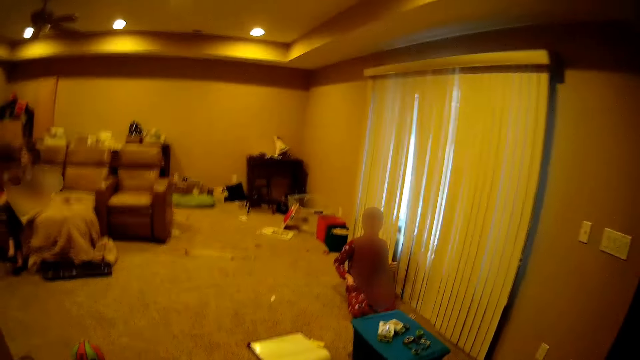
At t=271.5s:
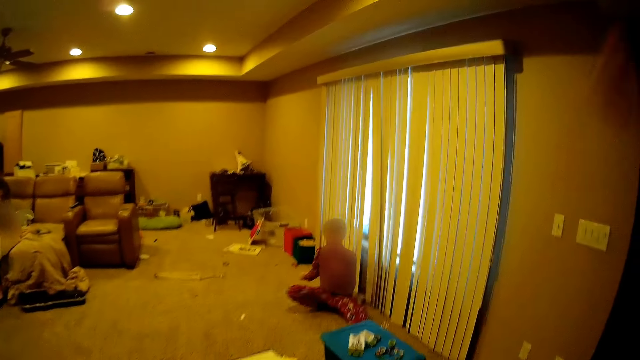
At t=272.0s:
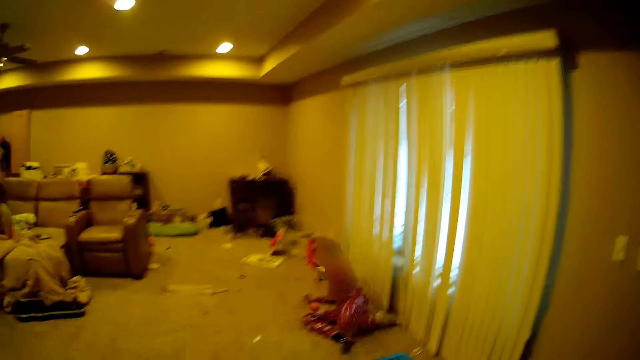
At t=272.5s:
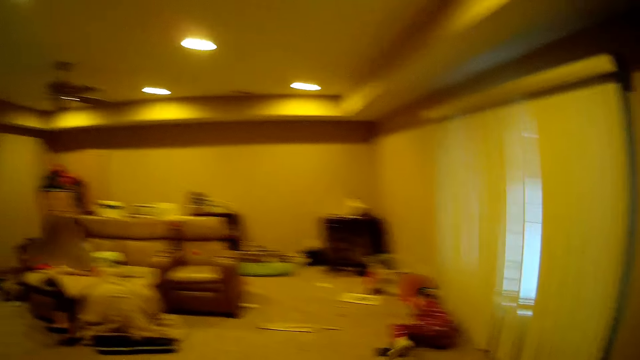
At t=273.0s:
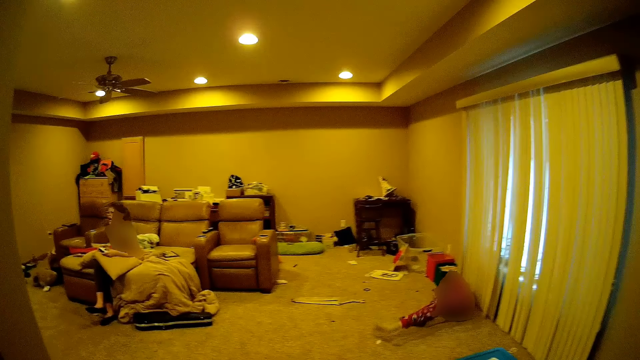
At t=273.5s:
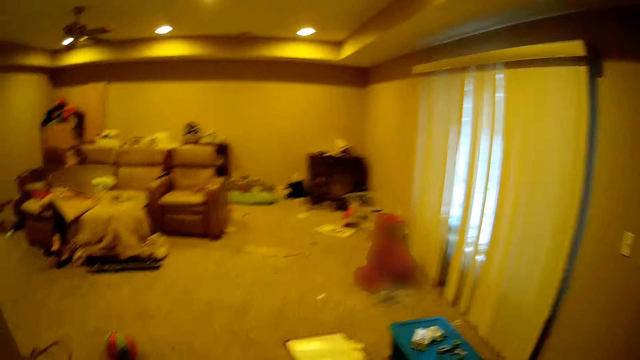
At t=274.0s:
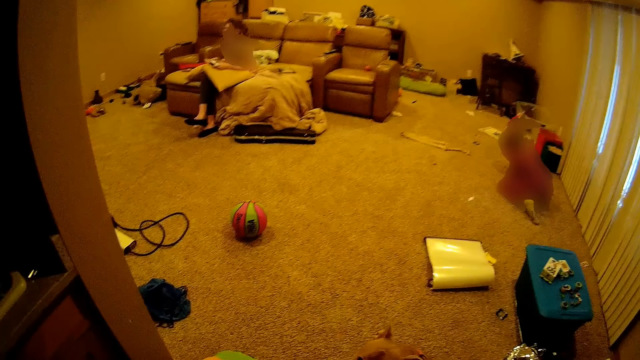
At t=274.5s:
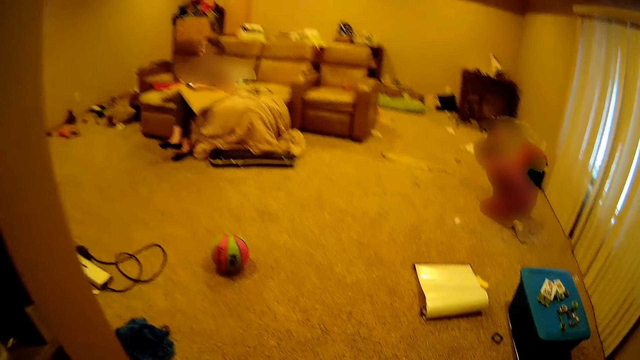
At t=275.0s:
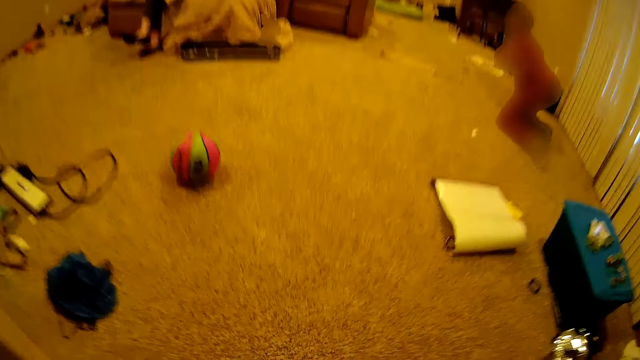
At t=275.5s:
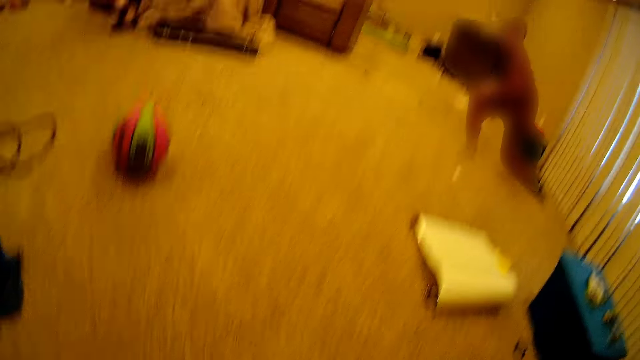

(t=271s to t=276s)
The camera wearer throws the ball to a person.

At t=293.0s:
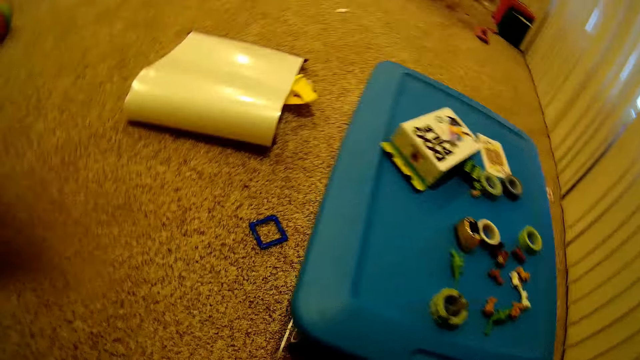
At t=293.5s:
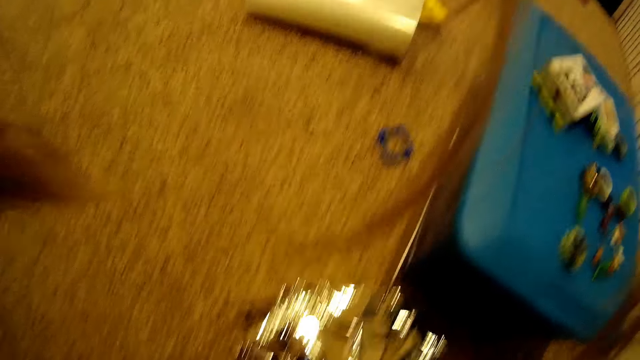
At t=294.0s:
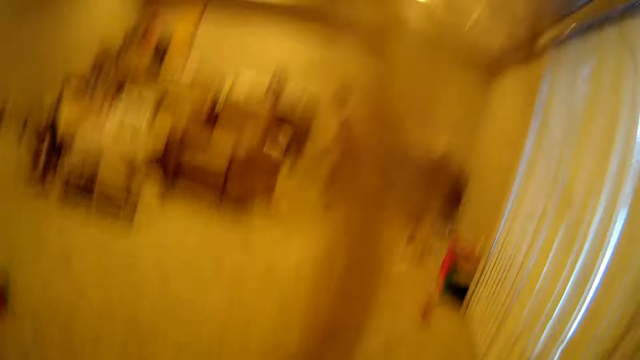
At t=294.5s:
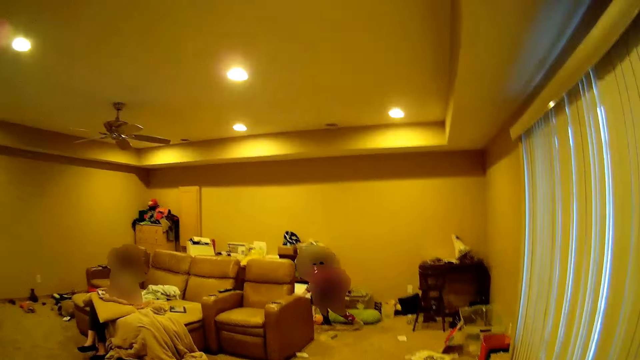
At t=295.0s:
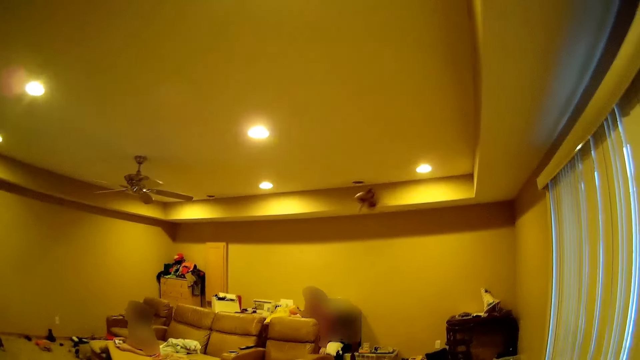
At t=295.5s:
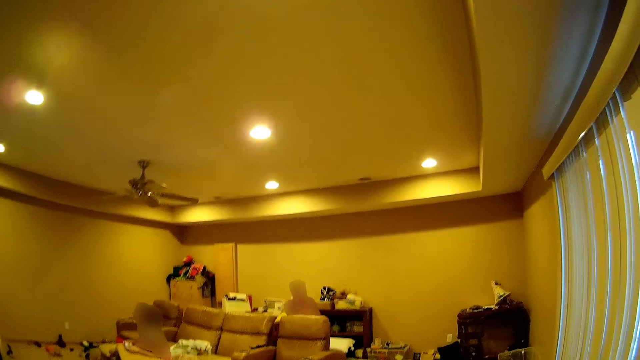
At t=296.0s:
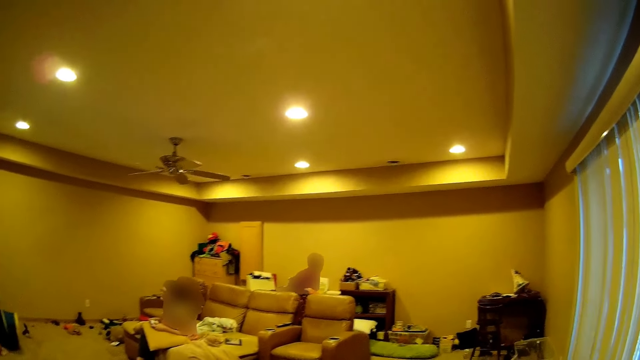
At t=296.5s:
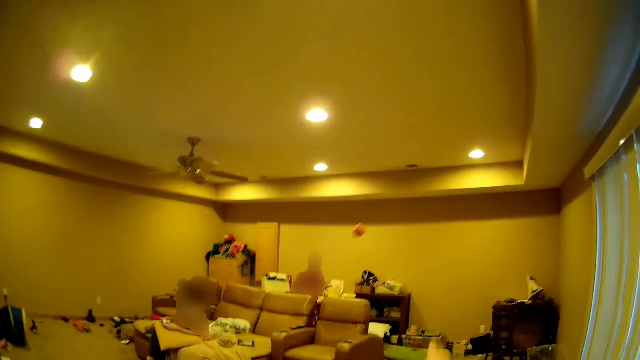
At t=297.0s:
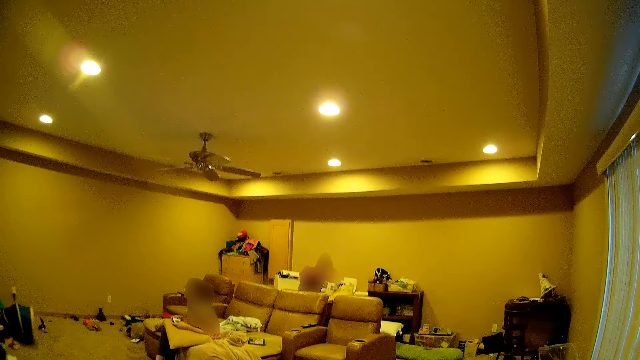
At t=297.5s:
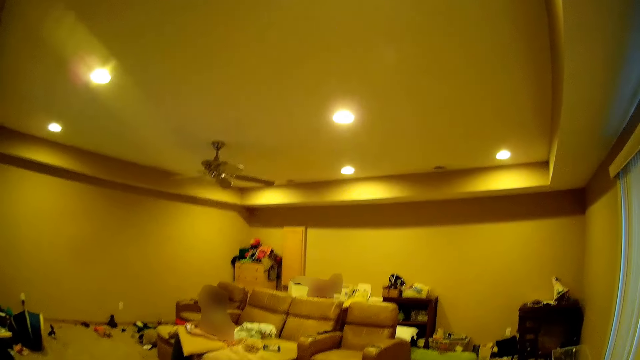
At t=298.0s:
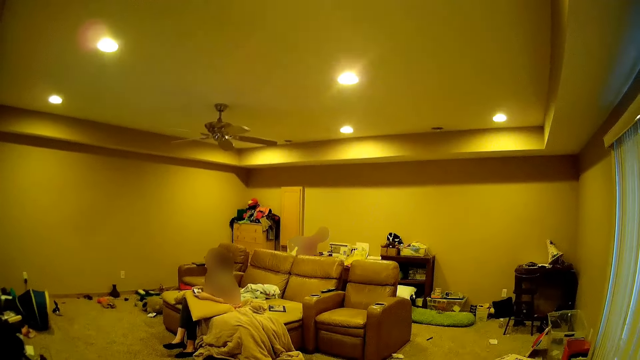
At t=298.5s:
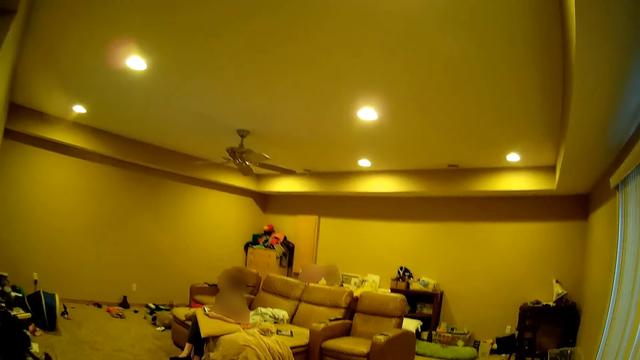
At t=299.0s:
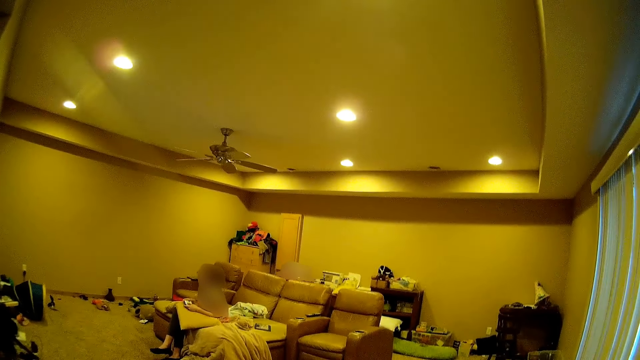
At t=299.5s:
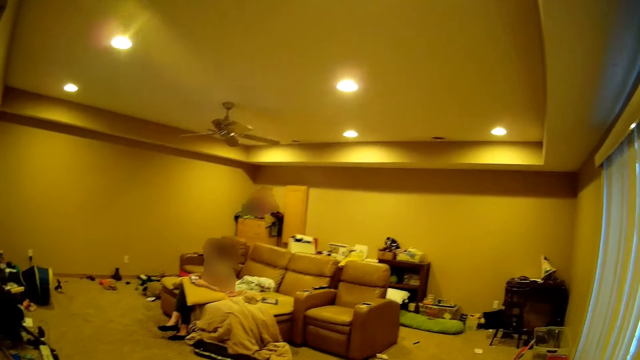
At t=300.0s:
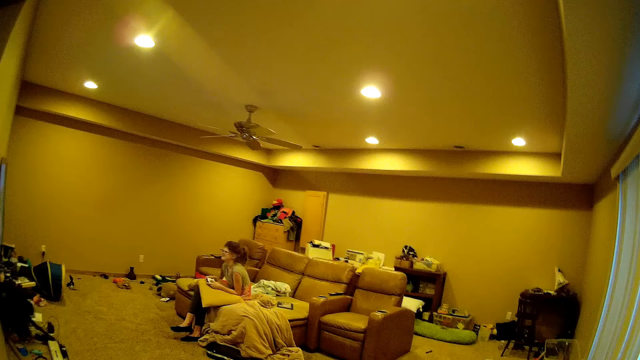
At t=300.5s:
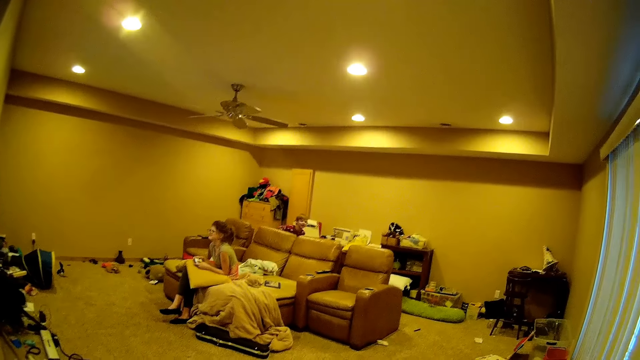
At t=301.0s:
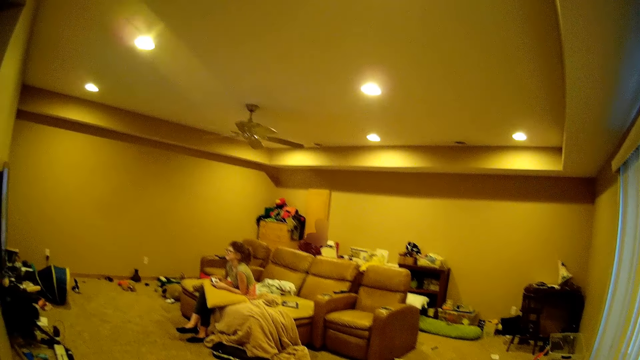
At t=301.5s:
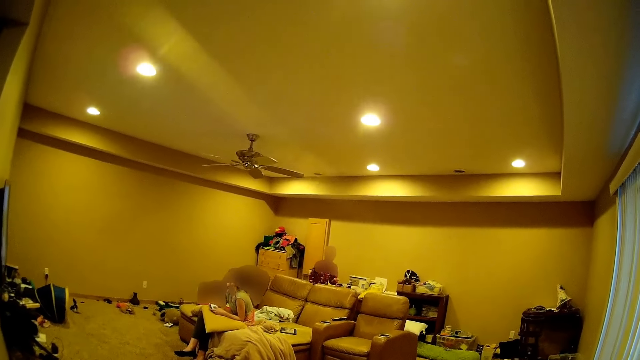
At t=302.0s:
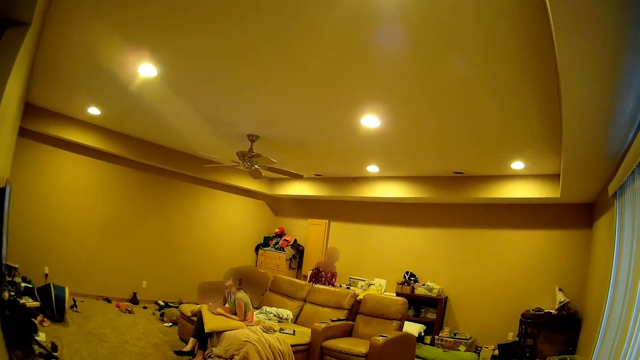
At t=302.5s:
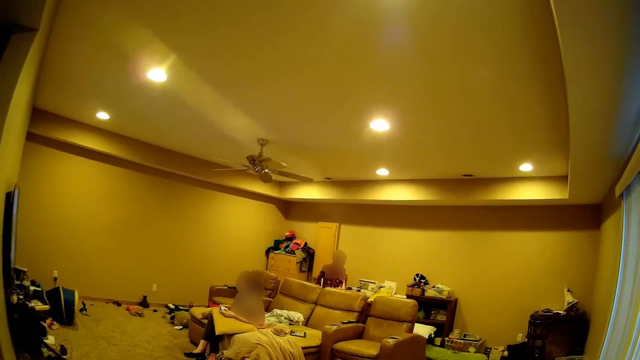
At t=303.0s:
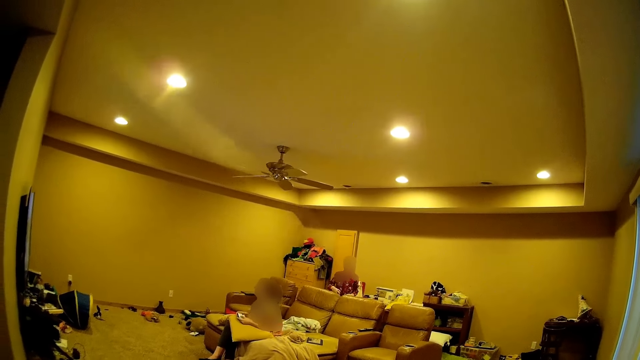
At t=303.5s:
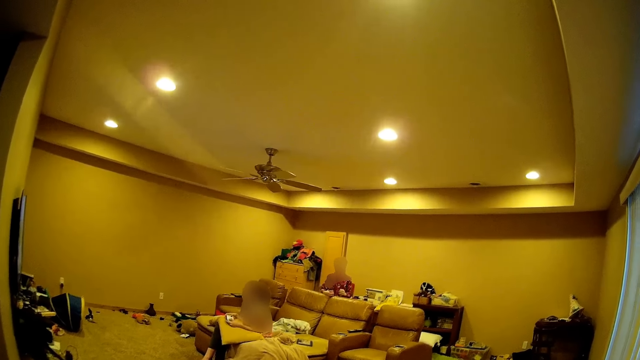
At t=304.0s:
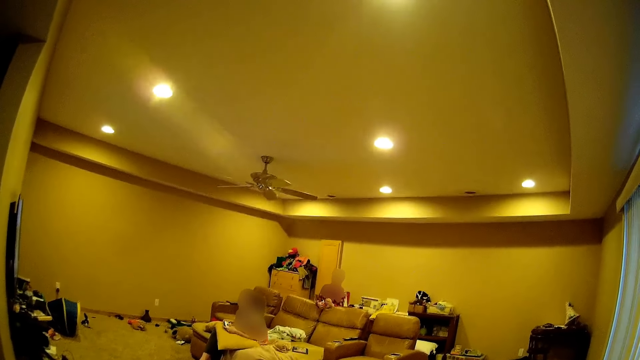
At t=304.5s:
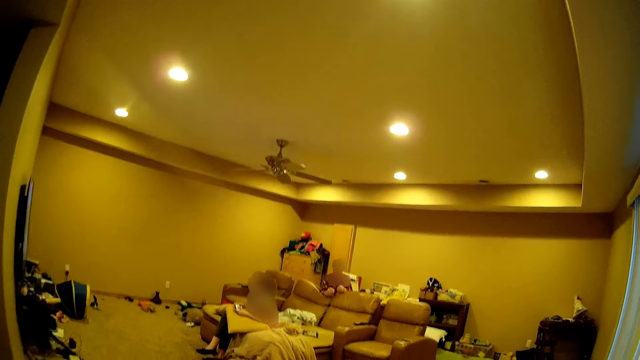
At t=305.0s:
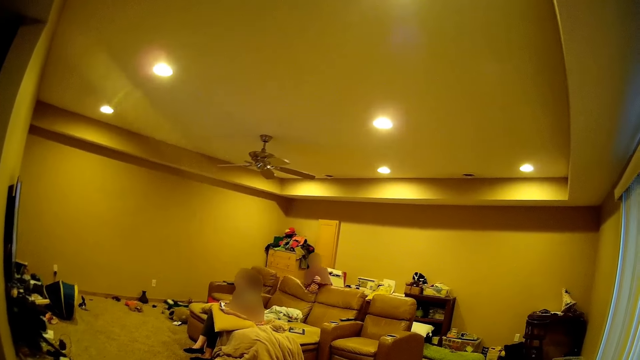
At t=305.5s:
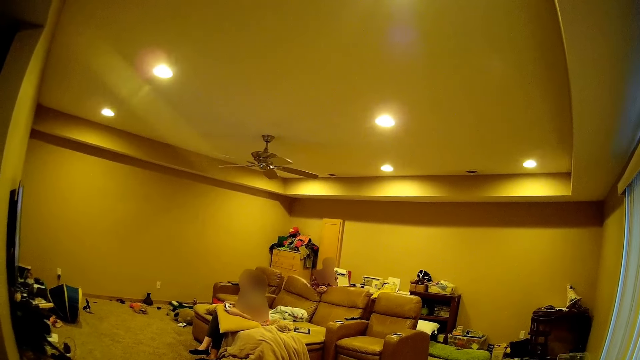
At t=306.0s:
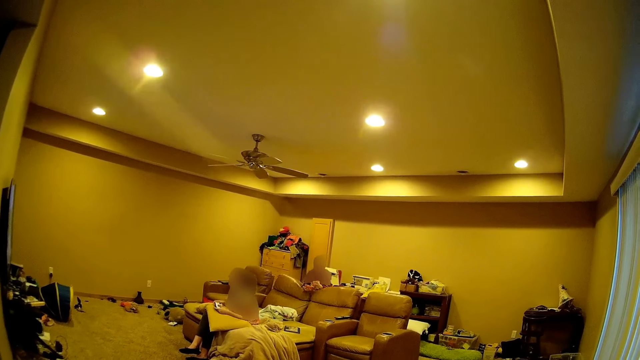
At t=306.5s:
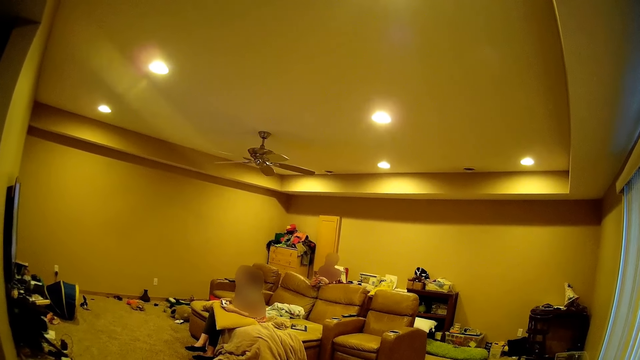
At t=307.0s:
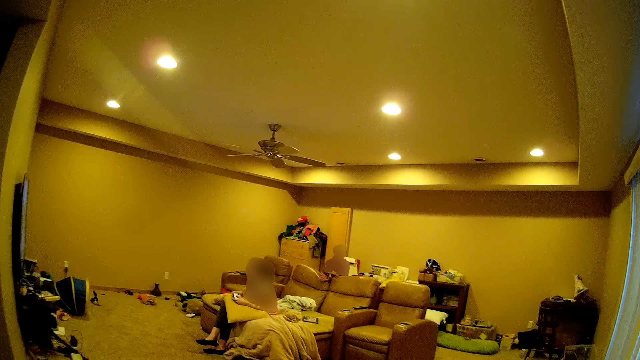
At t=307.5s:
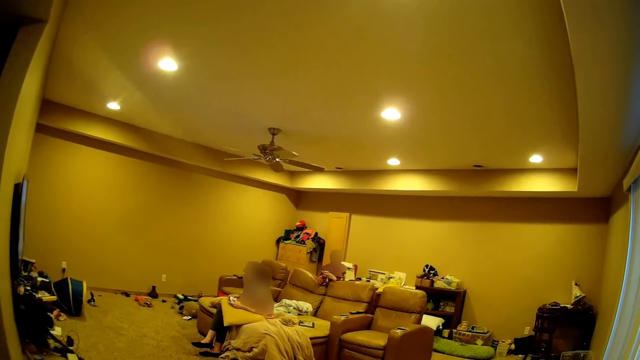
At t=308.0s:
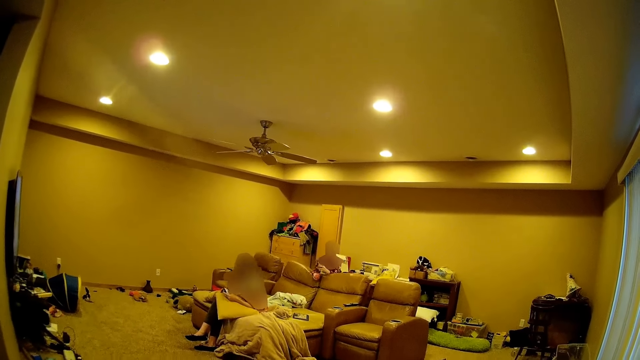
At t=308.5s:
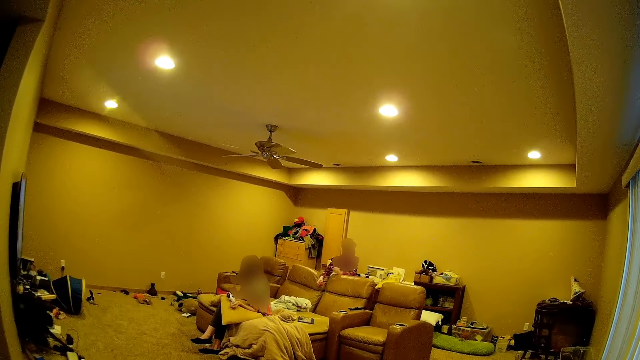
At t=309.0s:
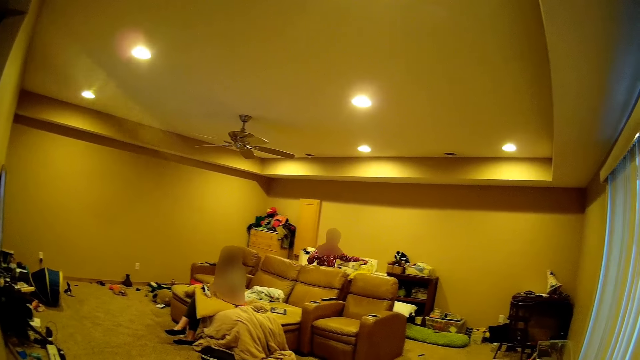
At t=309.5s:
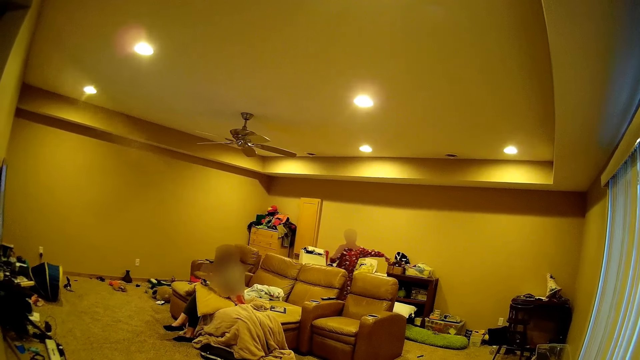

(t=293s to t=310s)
The camera wearer throws a doll to a person. They throw a ball to the person.
